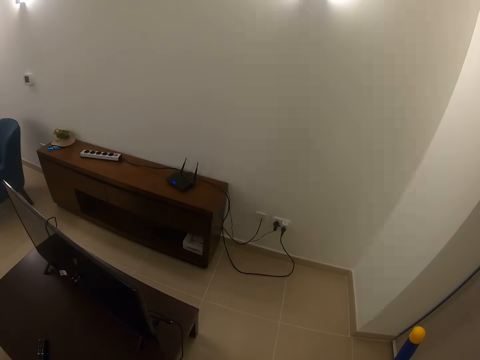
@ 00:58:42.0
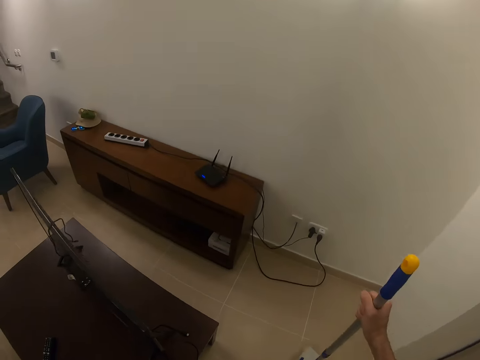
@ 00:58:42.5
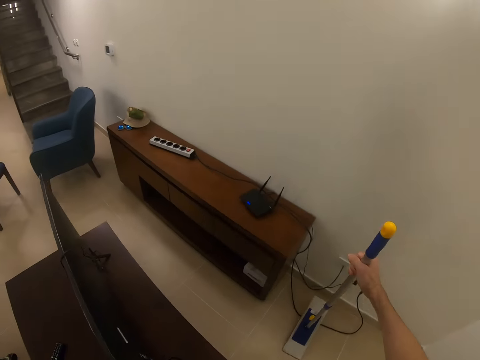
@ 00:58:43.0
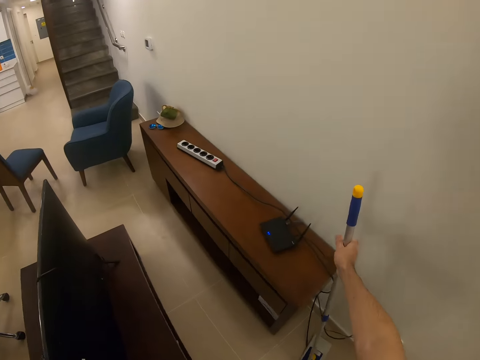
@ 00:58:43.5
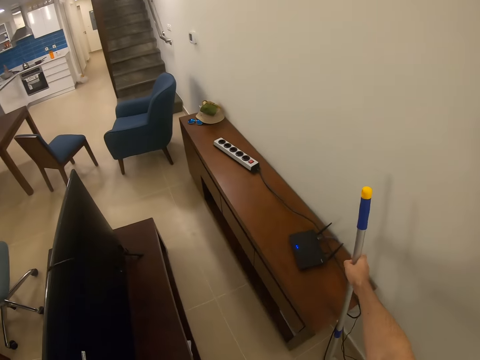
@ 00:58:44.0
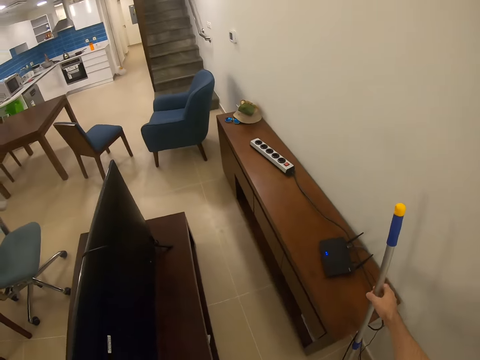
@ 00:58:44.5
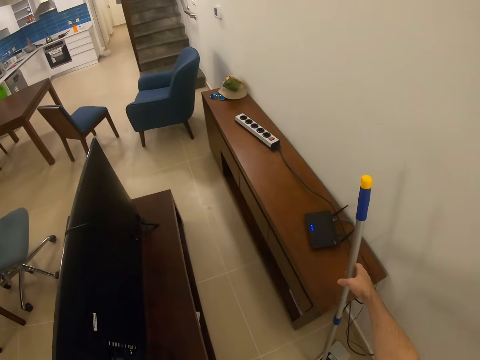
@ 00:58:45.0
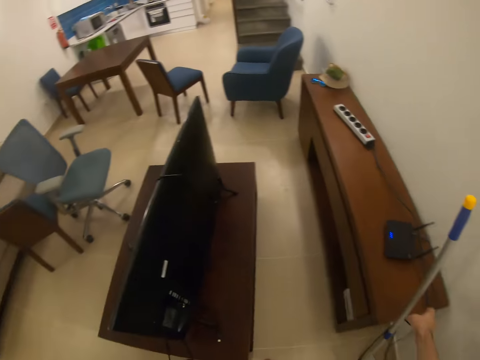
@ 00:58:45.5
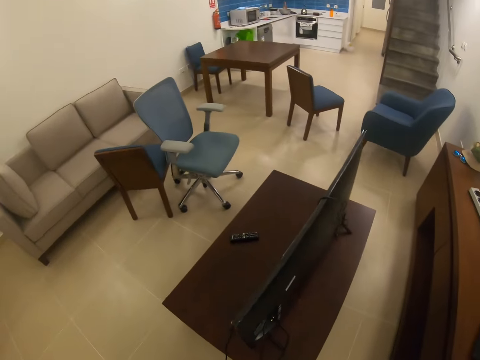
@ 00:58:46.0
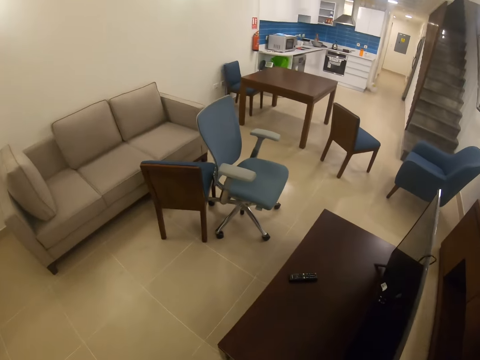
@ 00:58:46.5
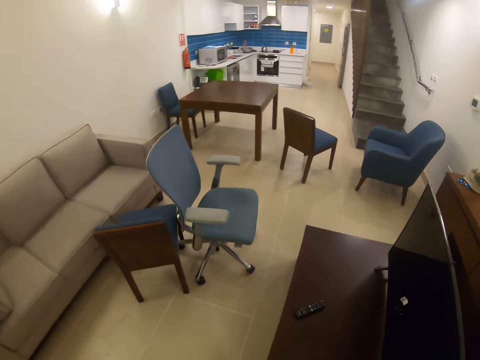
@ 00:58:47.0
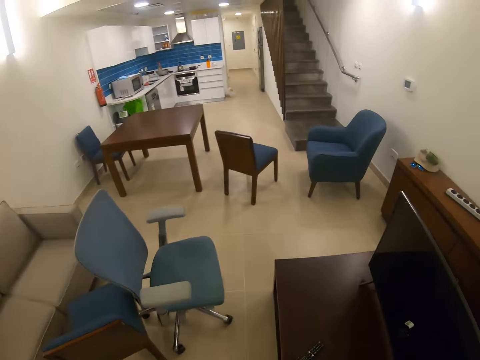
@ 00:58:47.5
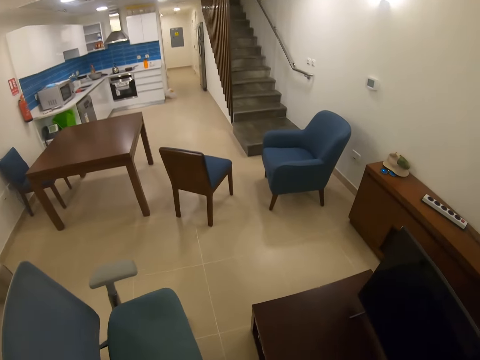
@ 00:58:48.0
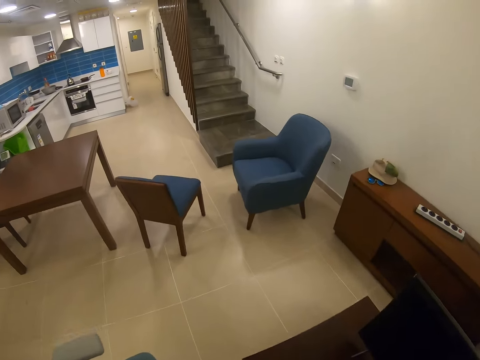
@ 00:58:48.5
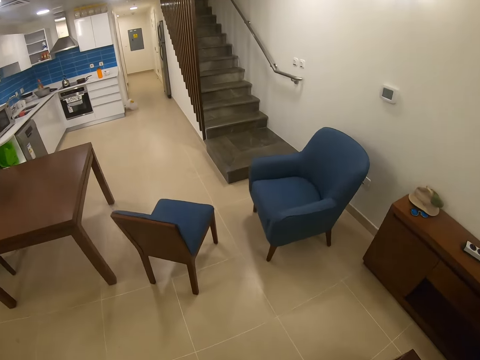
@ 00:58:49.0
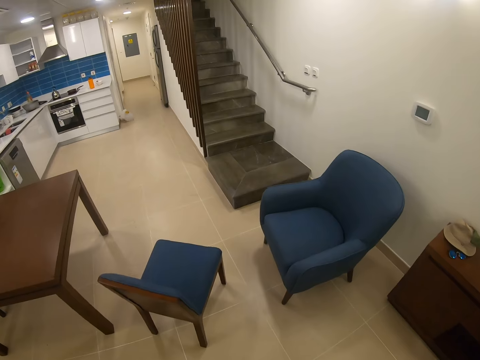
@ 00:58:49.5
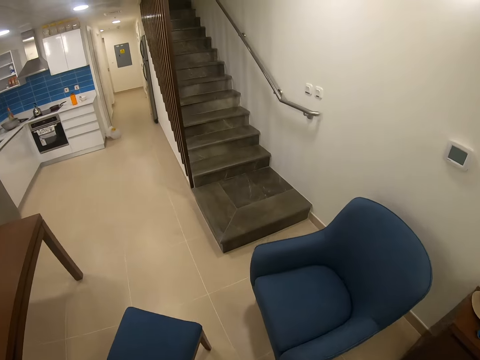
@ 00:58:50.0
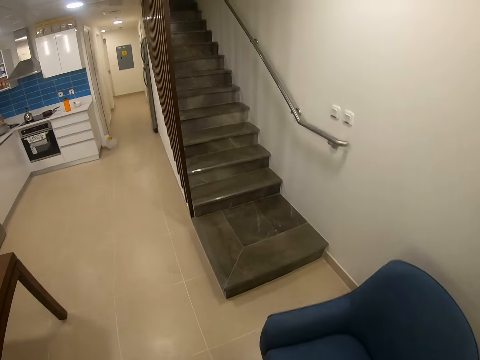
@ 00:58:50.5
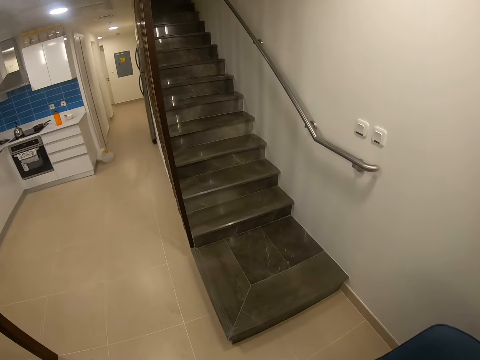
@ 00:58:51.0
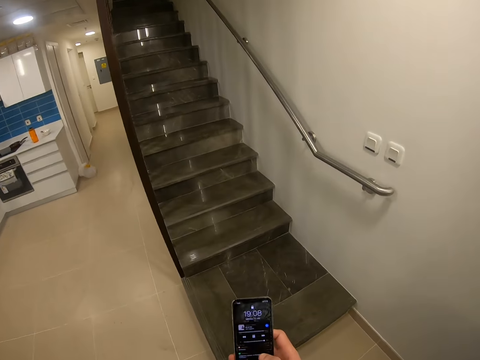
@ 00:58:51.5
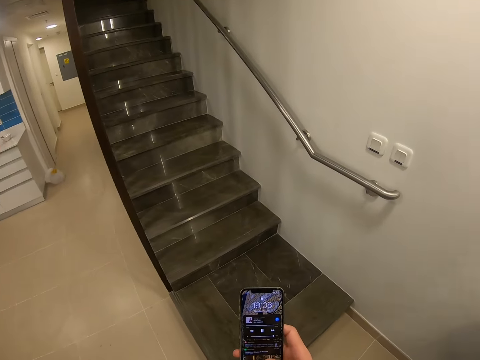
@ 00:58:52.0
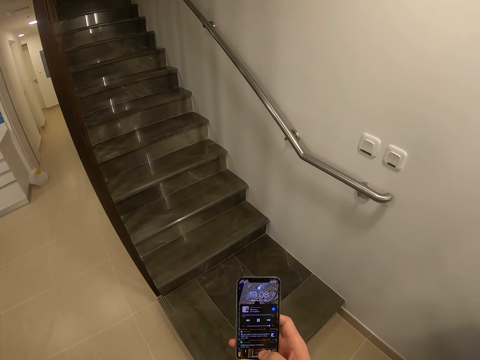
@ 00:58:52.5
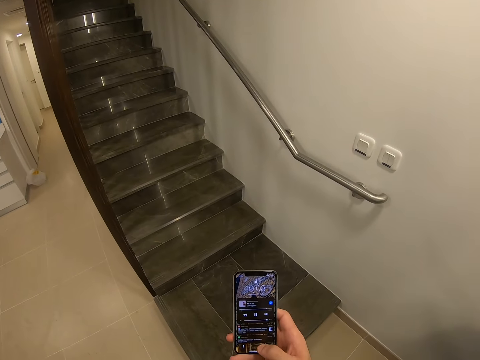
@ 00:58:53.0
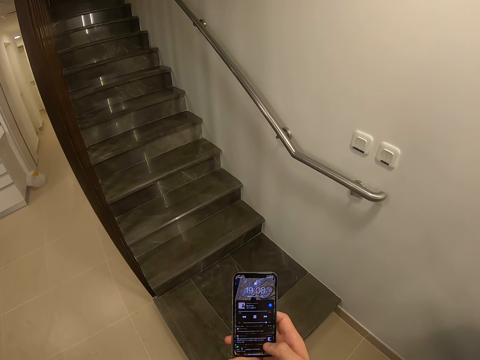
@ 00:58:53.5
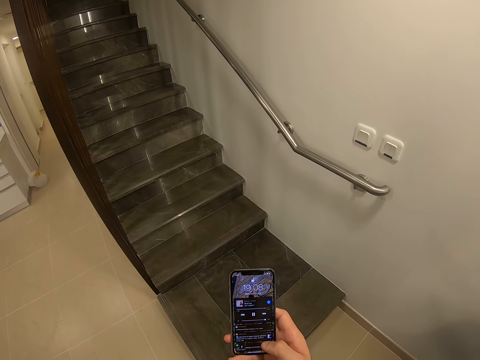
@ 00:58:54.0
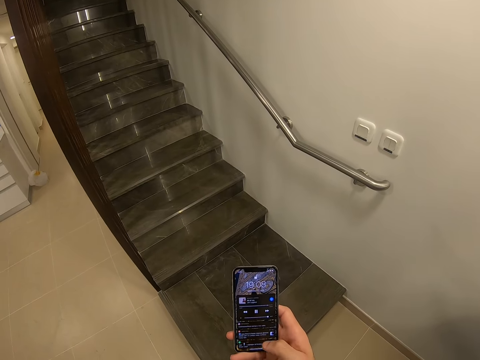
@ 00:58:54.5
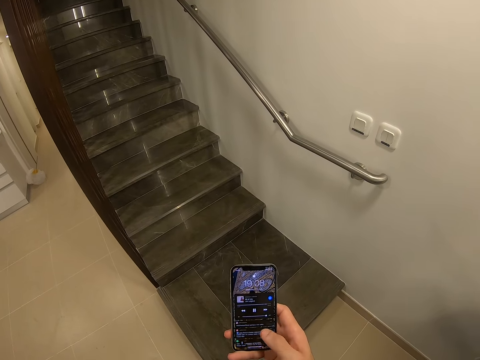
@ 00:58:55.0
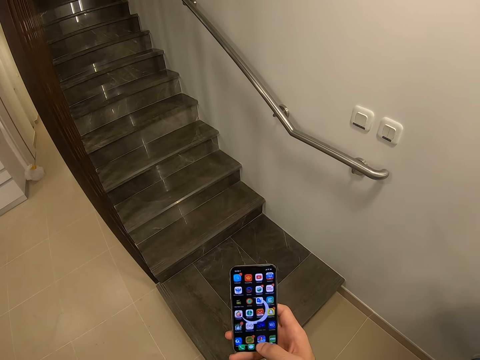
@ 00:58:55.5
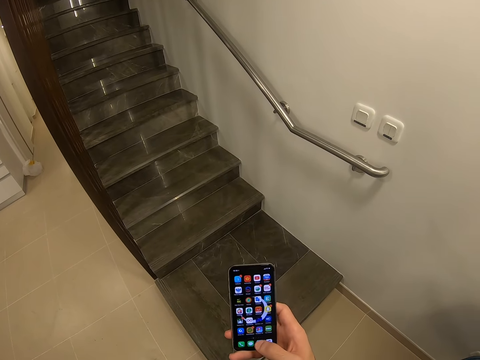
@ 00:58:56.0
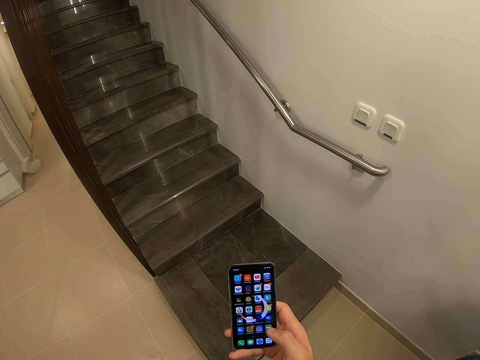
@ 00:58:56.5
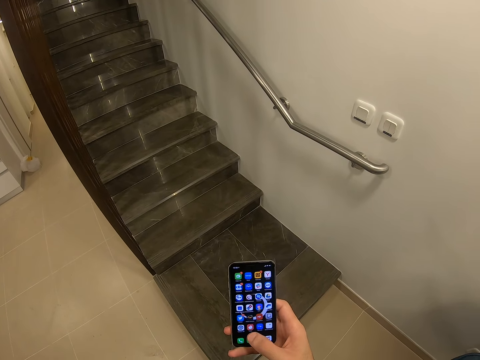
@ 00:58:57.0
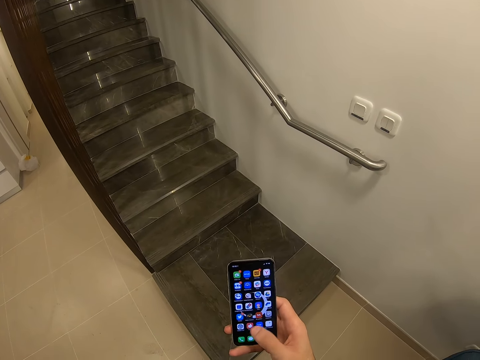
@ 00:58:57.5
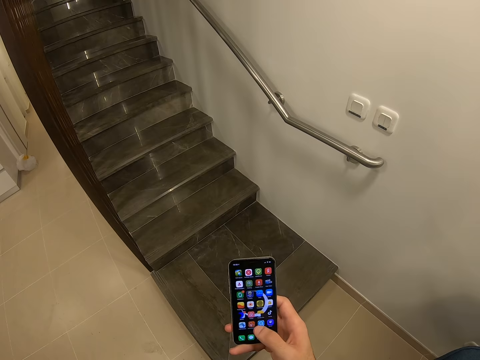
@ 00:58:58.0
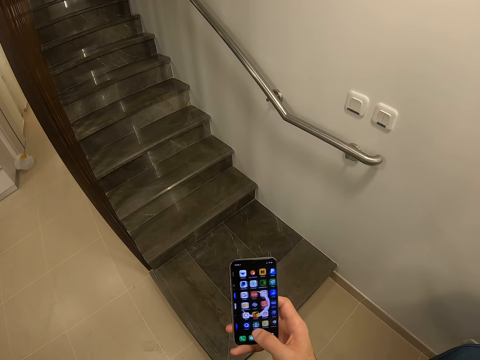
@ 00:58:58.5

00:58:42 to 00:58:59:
The camera wearer puts the broom down beside a table. They look around. They walk around the room. They check the phone, stop, and check the phone. They hold the phone and scroll the phone.

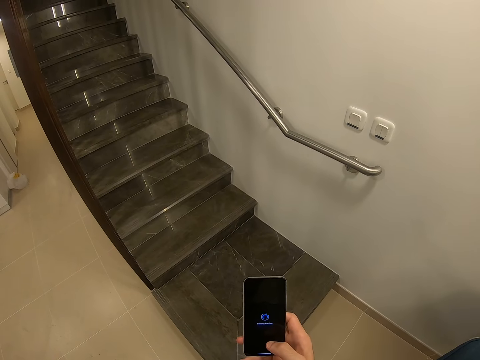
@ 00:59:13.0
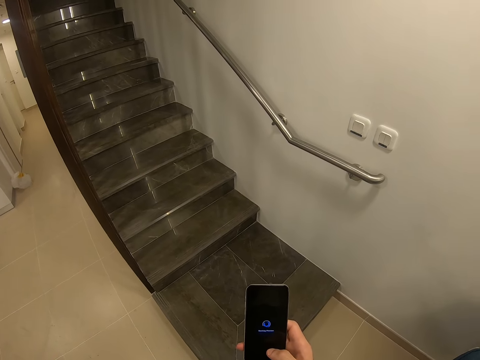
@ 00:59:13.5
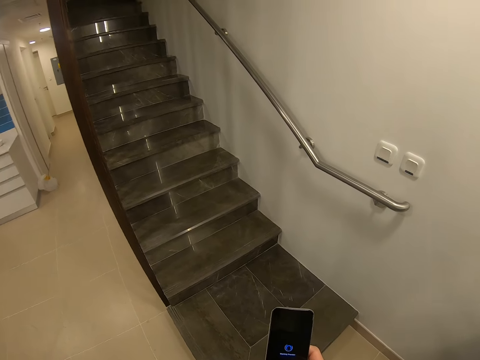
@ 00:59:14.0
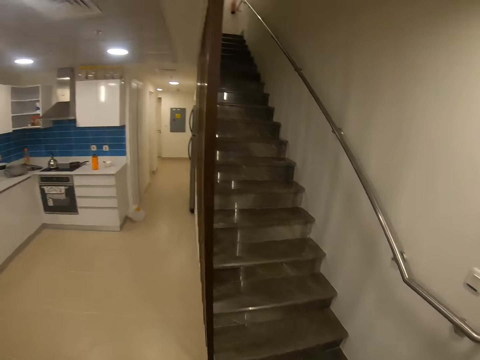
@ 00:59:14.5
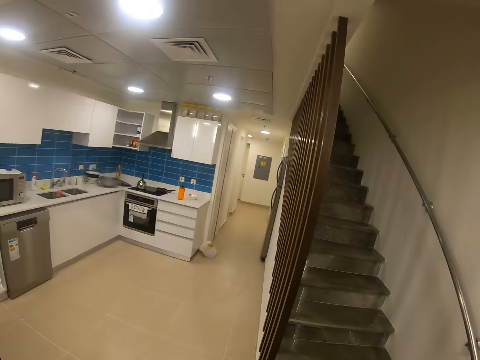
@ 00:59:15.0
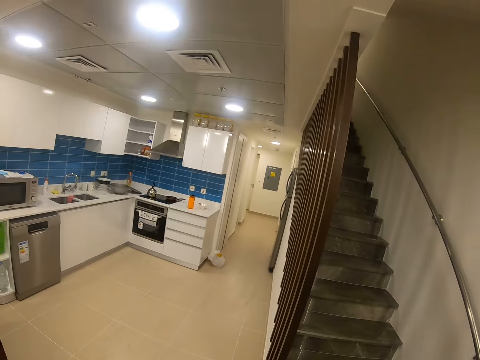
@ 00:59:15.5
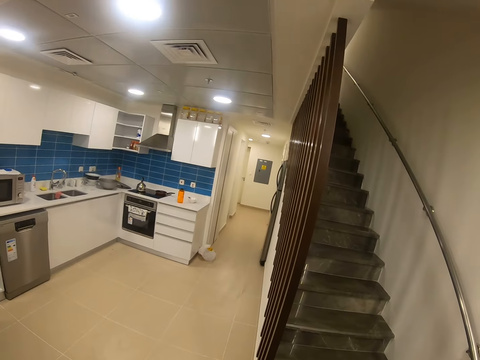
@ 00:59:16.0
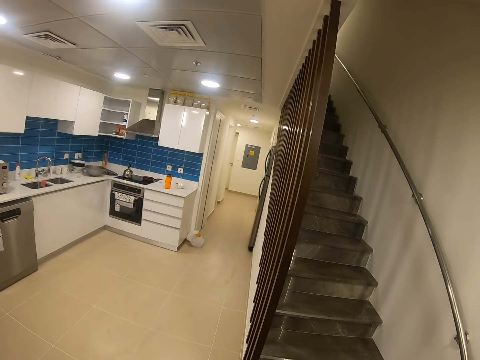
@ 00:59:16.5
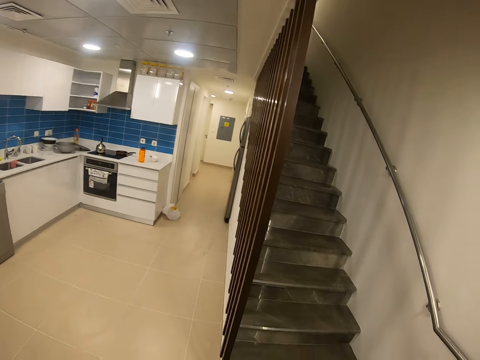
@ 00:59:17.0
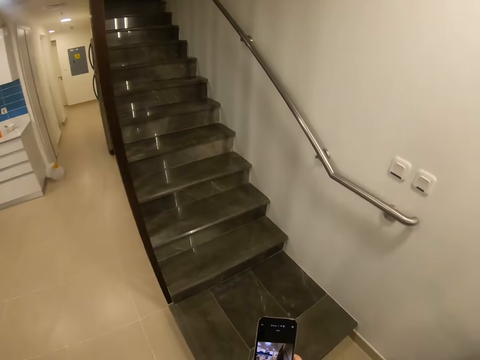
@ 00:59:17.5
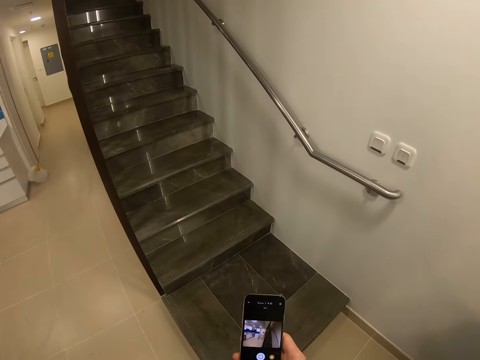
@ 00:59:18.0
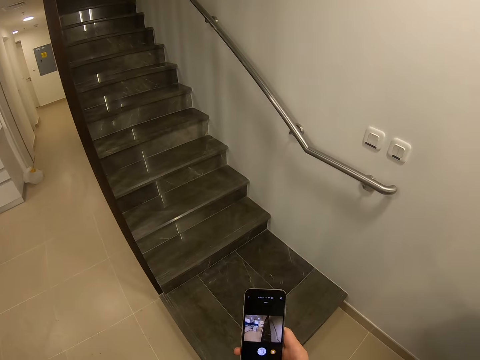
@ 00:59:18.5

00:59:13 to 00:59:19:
The camera wearer looks around the room. They scroll the phone.
